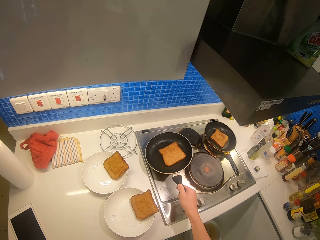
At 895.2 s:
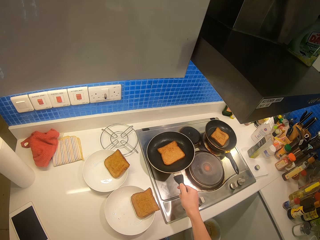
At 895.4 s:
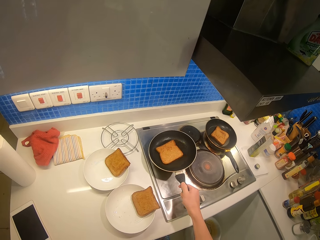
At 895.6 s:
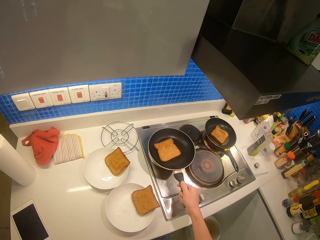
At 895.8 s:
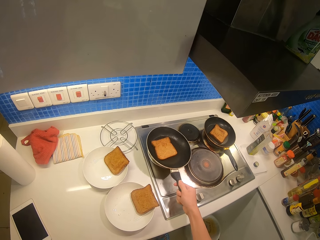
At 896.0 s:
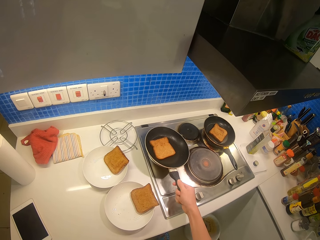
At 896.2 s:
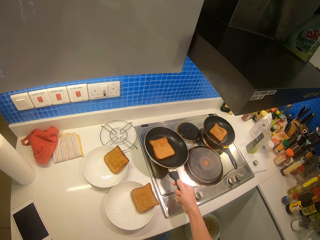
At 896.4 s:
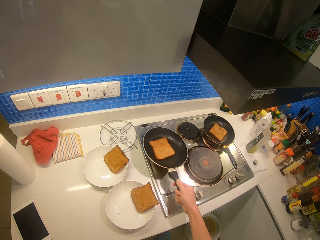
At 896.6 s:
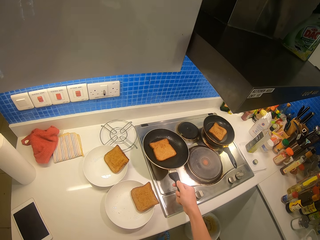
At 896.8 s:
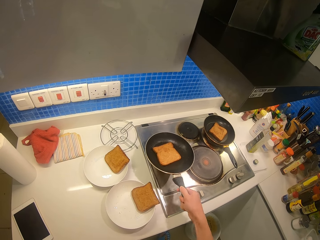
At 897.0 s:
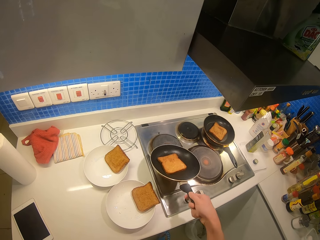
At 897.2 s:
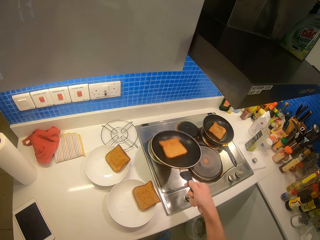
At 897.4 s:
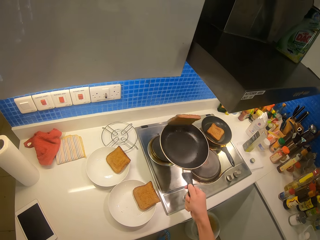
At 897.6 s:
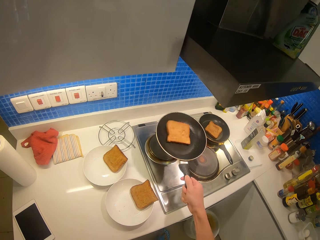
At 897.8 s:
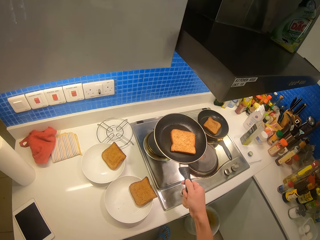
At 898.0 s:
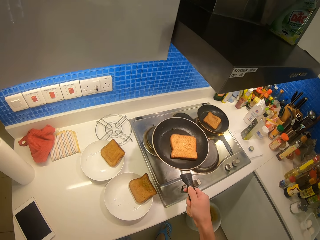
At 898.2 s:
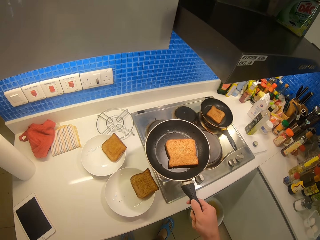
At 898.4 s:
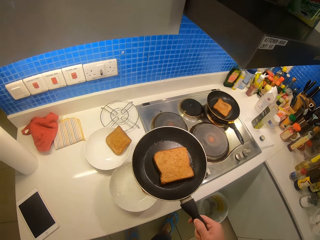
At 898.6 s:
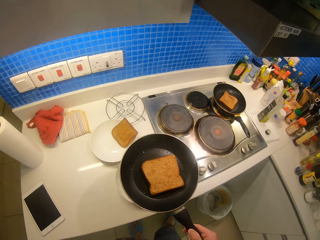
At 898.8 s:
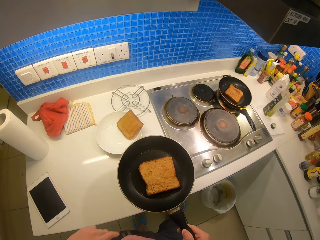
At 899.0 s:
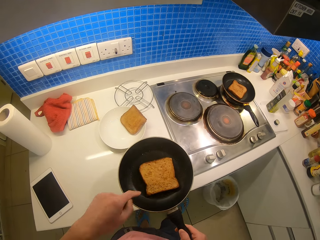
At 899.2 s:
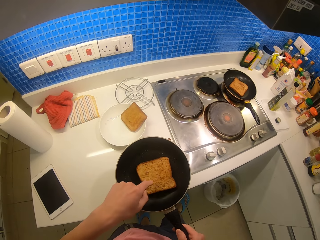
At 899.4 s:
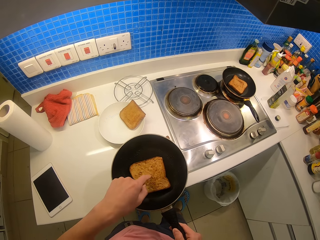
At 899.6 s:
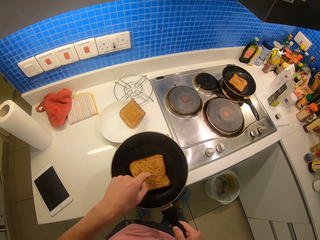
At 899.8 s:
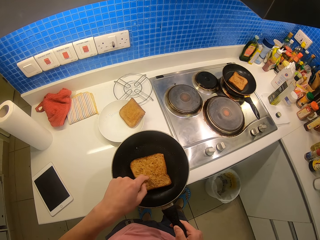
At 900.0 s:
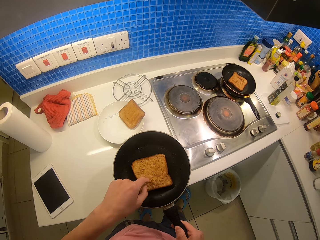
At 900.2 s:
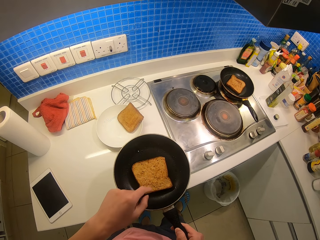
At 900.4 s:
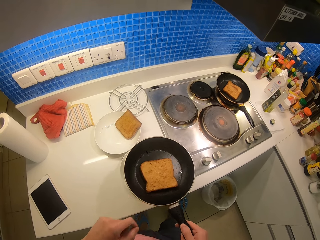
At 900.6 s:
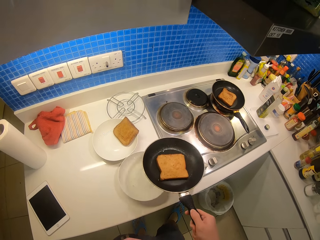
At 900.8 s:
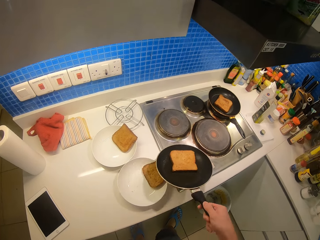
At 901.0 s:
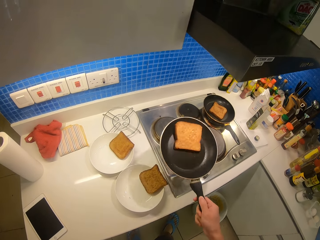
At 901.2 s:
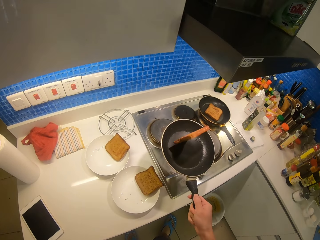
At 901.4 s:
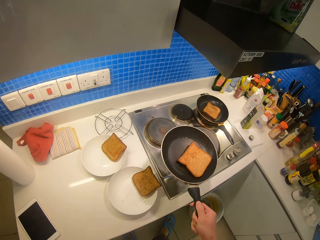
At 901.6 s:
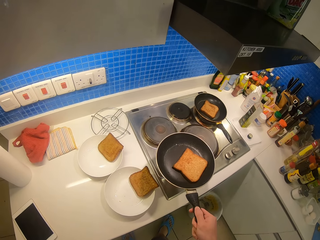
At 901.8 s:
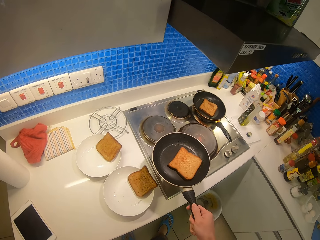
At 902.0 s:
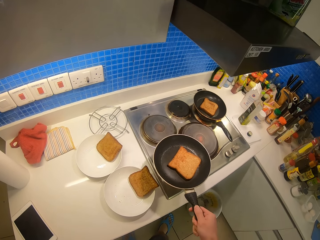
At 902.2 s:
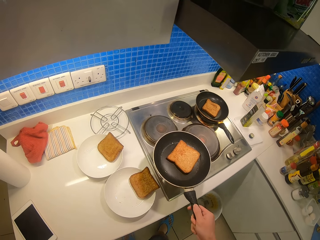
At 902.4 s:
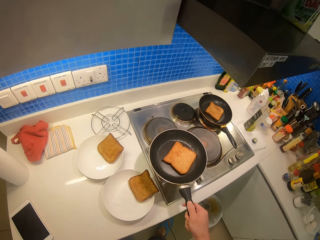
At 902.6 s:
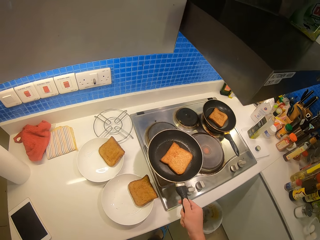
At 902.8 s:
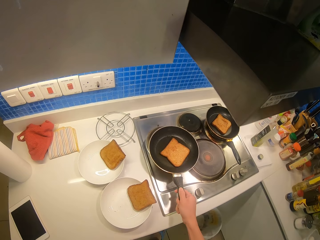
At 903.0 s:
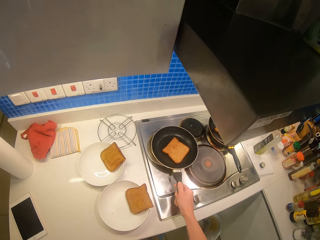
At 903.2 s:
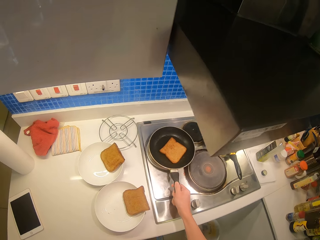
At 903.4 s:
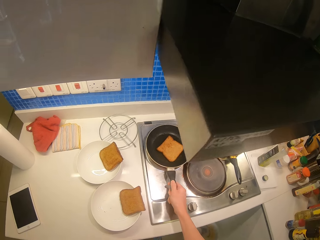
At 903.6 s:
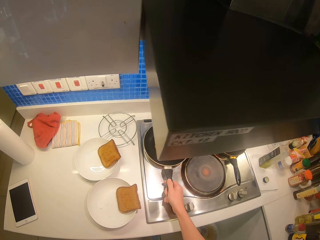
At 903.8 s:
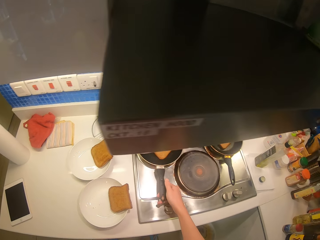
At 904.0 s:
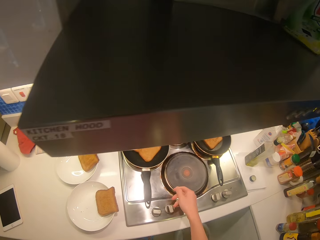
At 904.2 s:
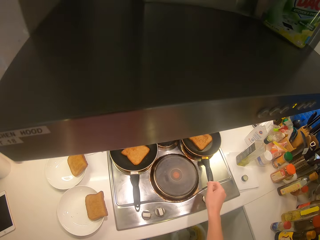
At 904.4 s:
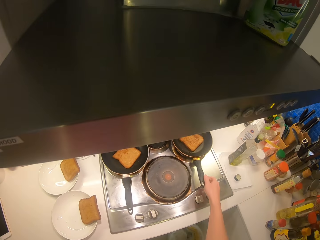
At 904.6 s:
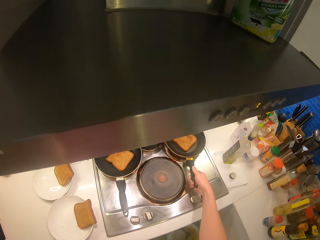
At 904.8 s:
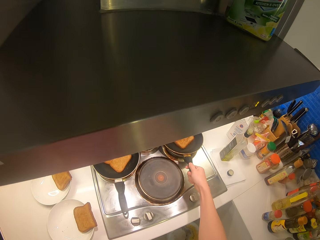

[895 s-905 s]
The camera wearer slopes the pan with the bread. They flip the slice of bread on the pan. They touch the bread with the left hand and hold the pan with the right hand. They flip the slice of bread on the pan. They shake the pan and put the pan on the cooker.

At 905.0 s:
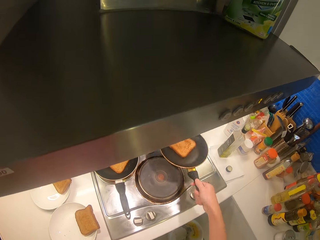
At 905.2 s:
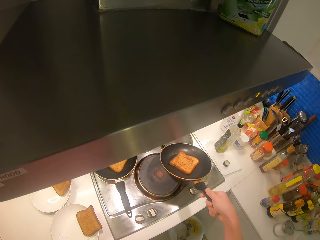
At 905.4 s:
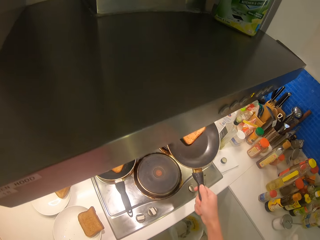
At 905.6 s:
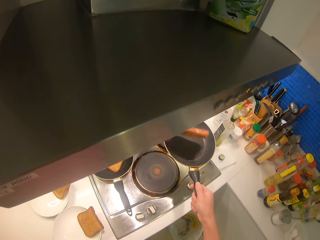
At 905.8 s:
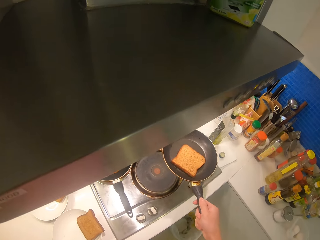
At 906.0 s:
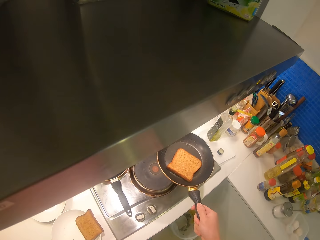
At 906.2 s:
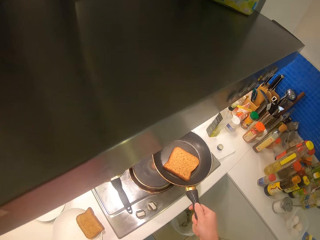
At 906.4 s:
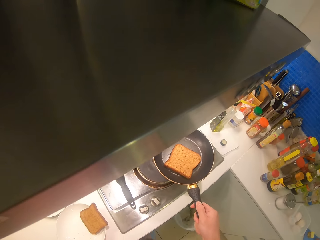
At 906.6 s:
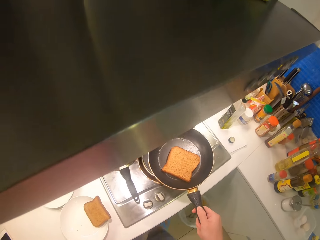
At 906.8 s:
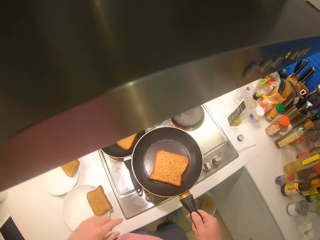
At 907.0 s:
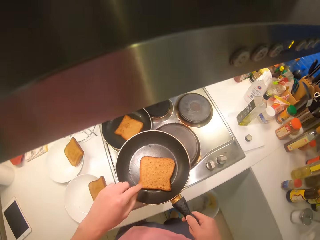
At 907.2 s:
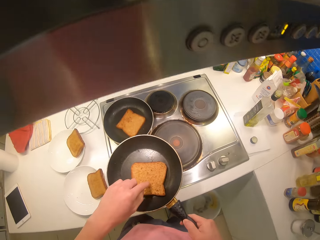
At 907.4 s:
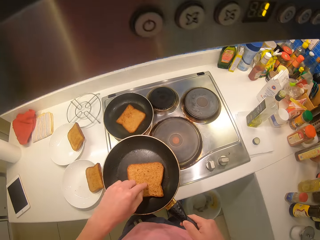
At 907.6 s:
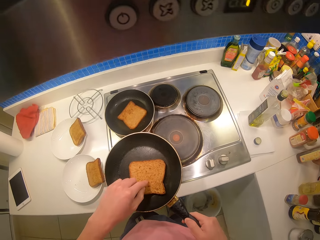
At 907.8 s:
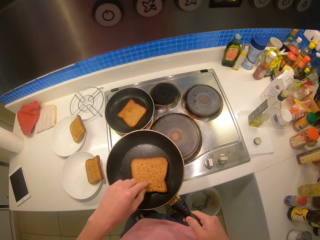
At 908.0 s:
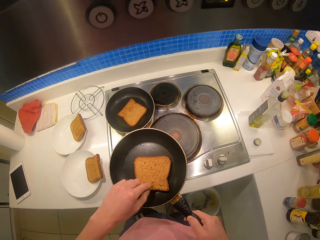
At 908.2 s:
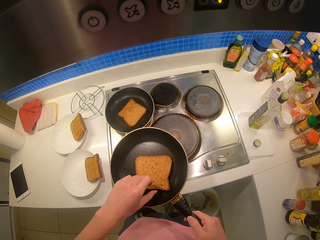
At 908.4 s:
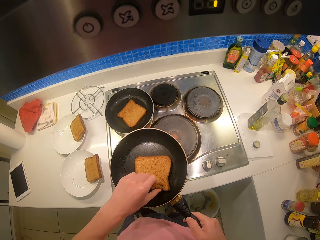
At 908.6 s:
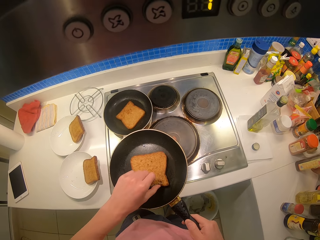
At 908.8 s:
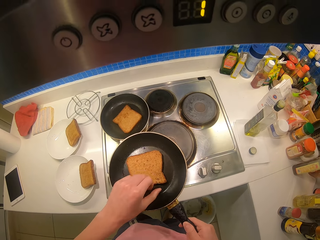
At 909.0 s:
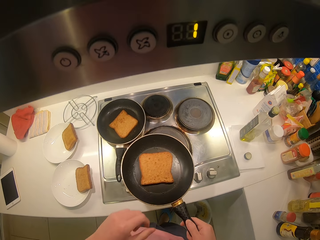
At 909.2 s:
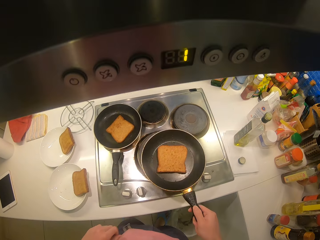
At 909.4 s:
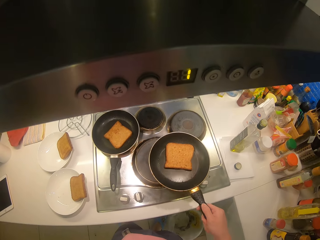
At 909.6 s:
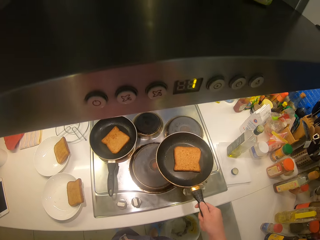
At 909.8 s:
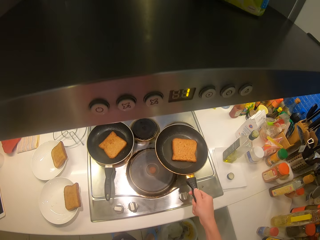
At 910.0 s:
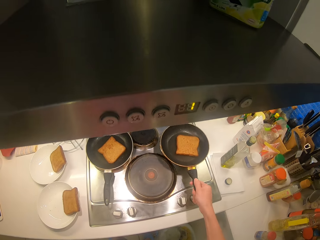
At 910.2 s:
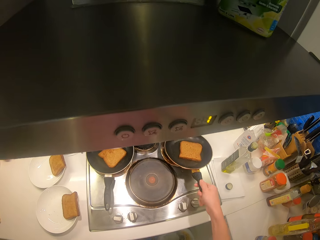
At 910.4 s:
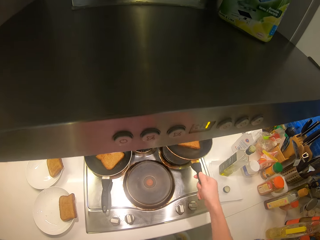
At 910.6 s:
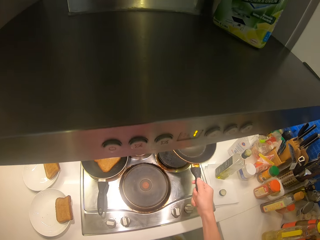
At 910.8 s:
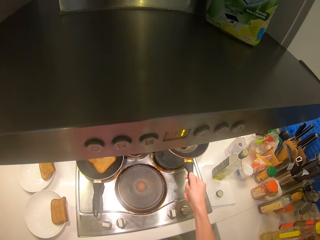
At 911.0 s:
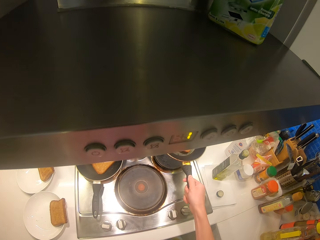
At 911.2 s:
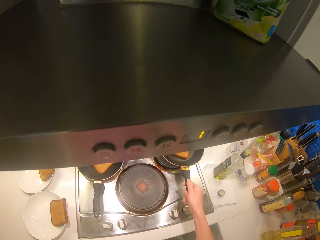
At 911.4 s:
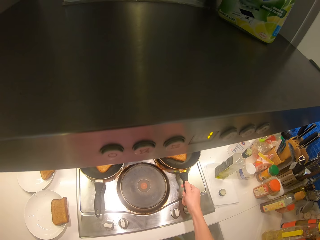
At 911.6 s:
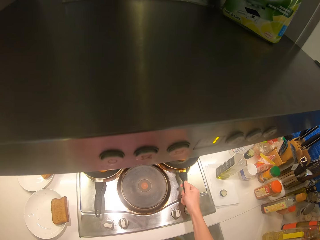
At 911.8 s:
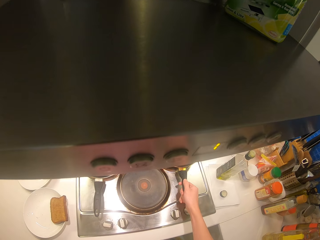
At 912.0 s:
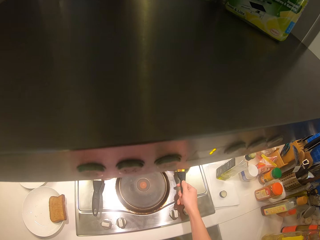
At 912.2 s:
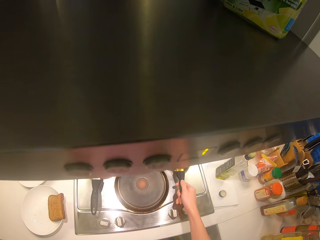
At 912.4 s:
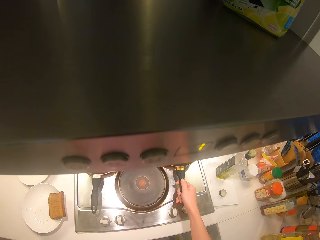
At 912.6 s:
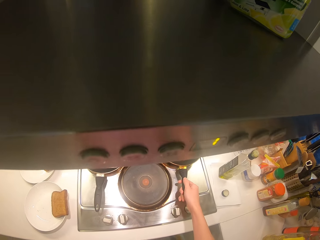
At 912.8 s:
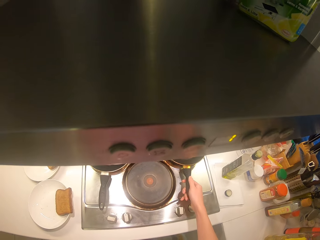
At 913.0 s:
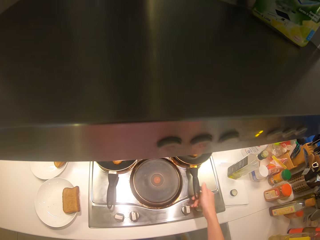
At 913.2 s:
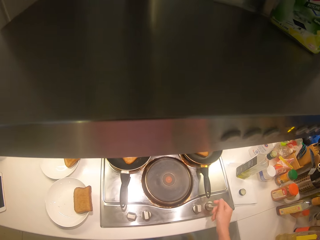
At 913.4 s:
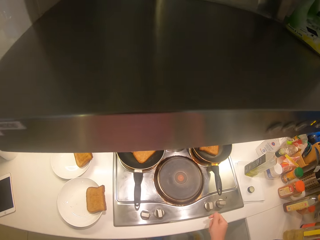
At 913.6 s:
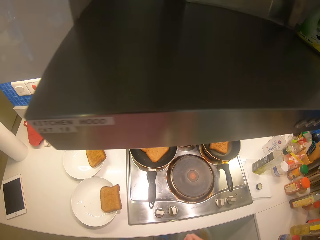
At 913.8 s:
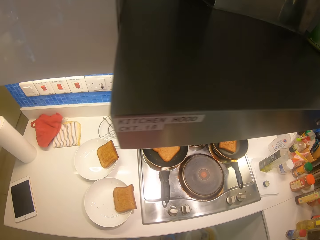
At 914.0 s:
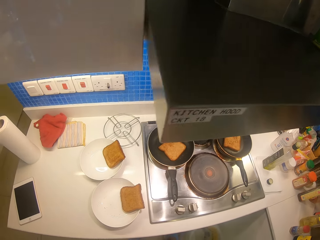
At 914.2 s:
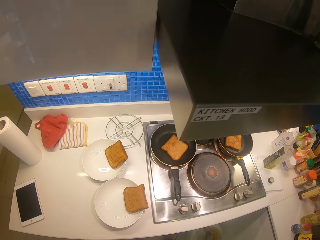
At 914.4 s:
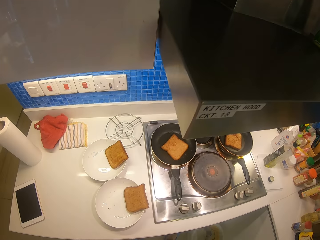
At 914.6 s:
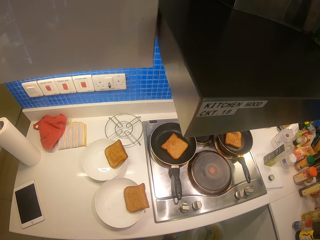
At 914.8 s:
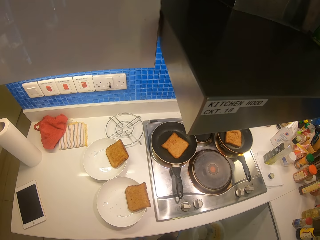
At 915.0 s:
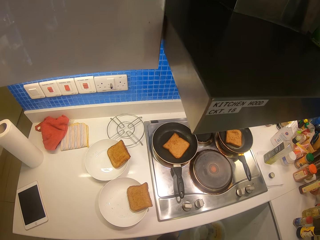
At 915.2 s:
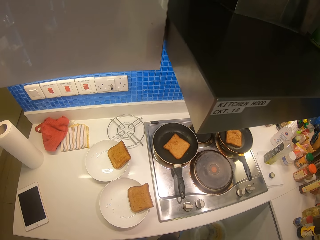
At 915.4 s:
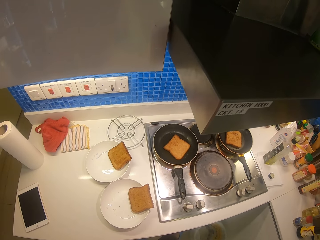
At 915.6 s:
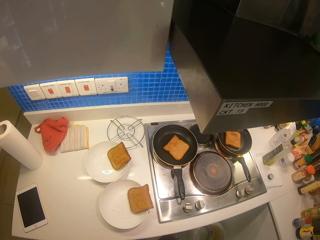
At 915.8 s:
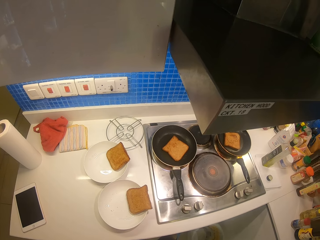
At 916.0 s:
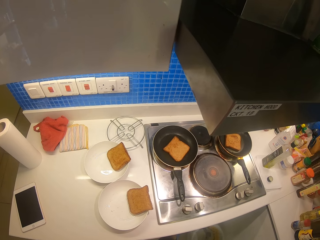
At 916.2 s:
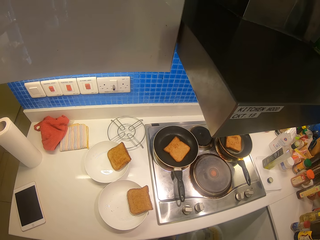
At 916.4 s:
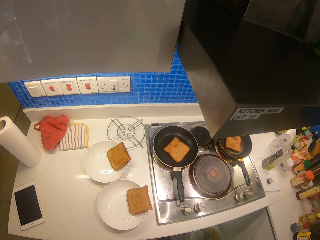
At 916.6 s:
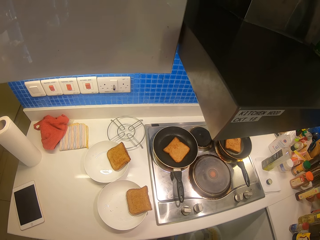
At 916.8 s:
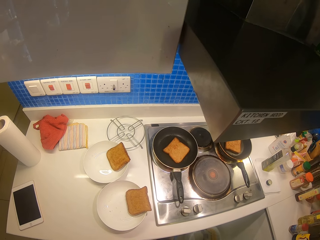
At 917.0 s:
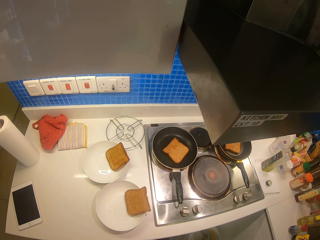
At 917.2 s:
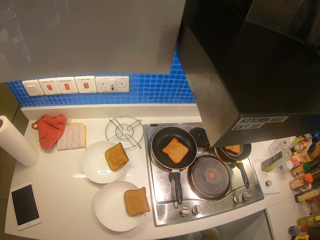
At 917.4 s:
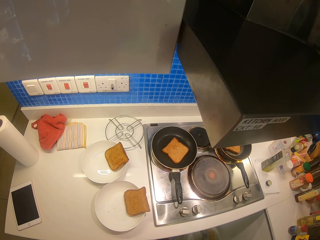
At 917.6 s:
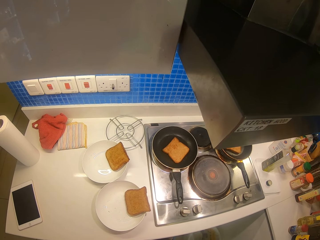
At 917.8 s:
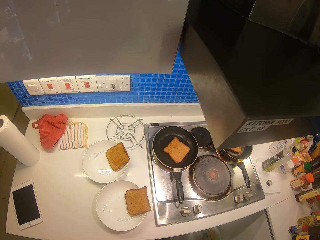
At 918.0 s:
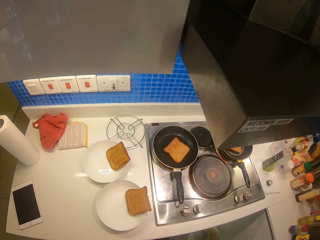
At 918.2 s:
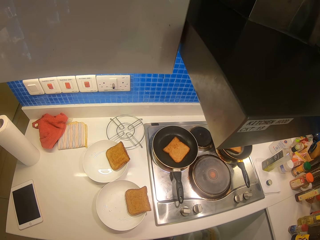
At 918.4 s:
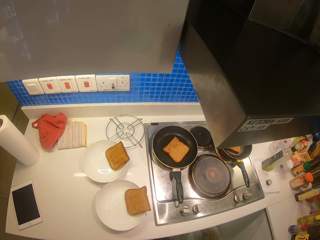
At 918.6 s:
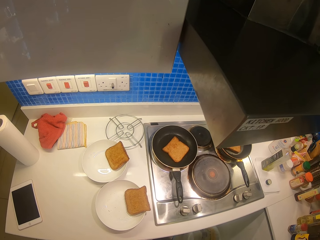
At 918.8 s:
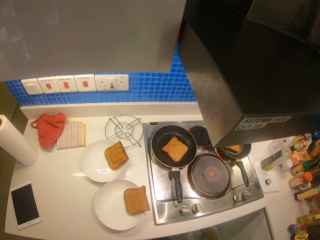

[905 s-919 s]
The camera wearer takes the second pan. They flip the slice of bread on the pan. They touch the bread with the left hand. They shake the pan. They flip the slice of bread on the pan. They put the pan on the cooker.
